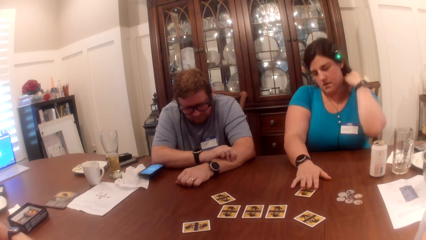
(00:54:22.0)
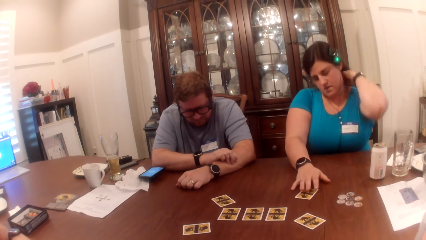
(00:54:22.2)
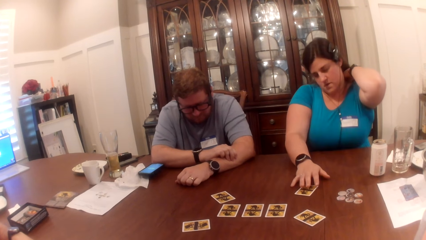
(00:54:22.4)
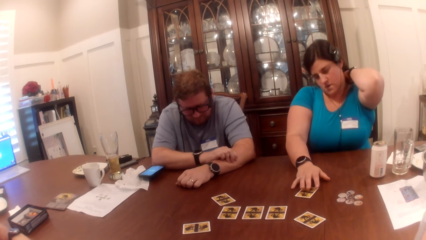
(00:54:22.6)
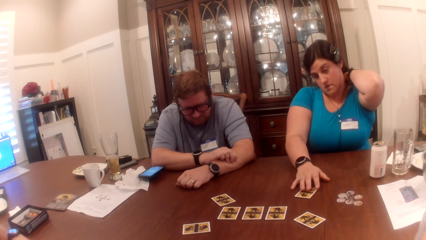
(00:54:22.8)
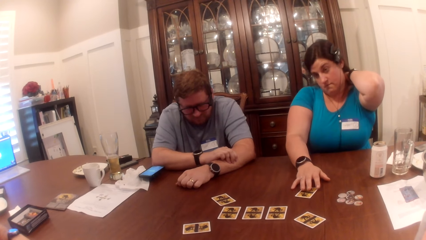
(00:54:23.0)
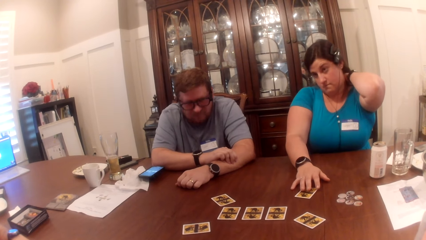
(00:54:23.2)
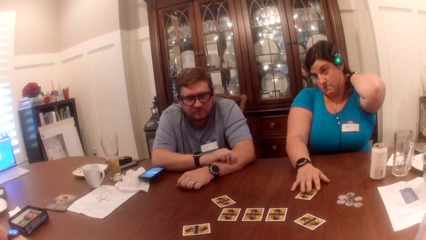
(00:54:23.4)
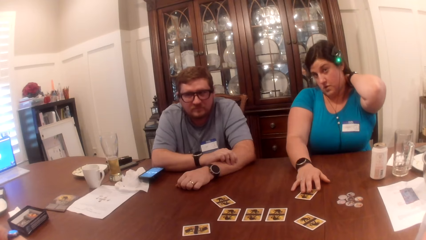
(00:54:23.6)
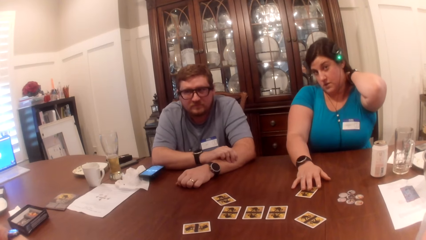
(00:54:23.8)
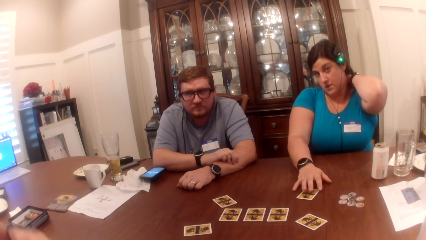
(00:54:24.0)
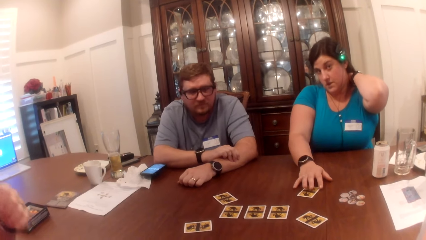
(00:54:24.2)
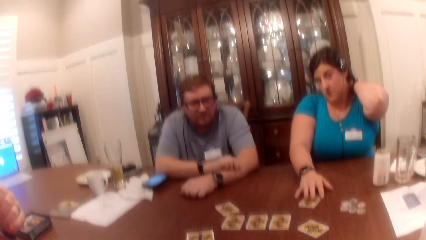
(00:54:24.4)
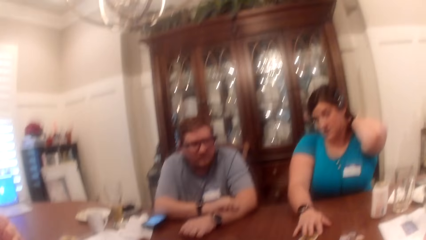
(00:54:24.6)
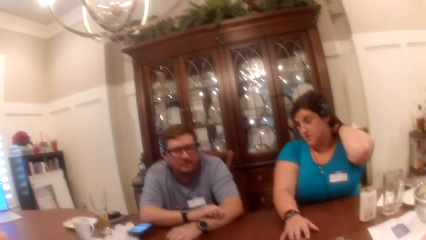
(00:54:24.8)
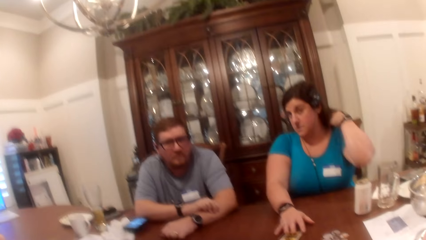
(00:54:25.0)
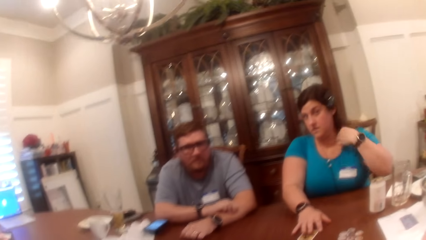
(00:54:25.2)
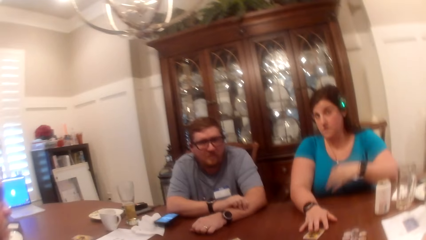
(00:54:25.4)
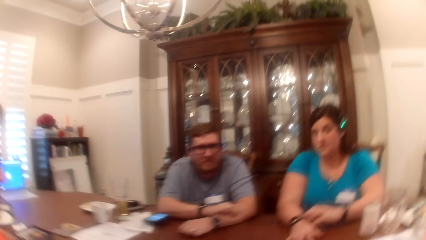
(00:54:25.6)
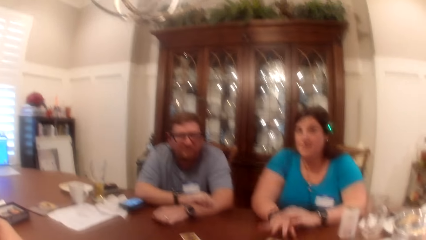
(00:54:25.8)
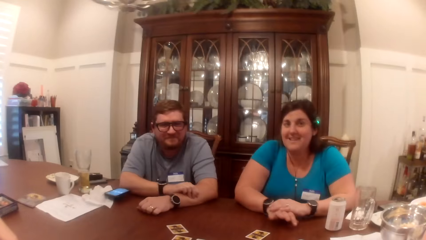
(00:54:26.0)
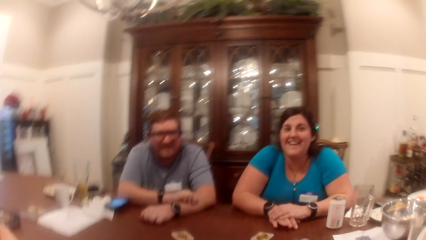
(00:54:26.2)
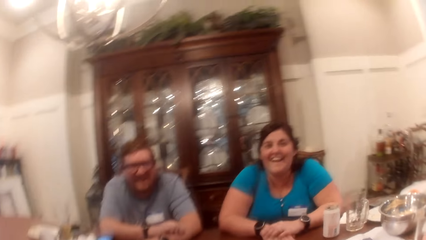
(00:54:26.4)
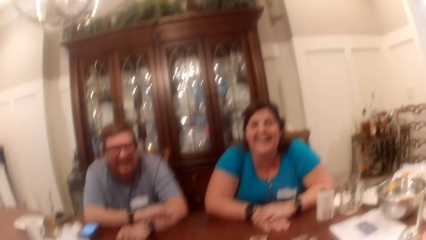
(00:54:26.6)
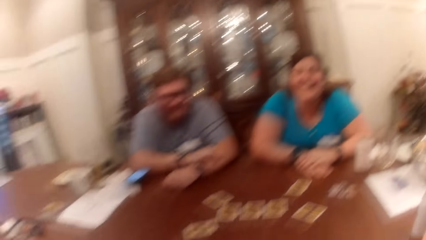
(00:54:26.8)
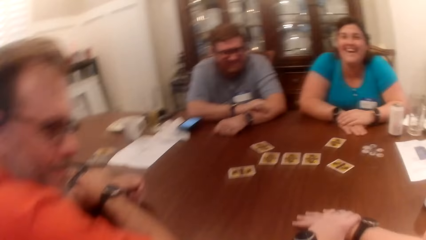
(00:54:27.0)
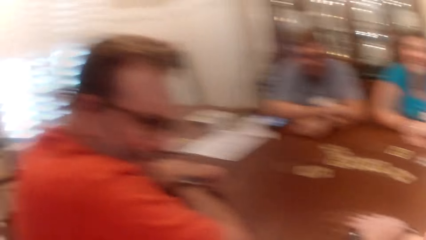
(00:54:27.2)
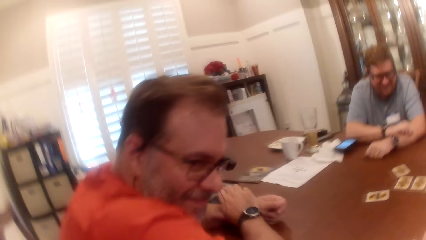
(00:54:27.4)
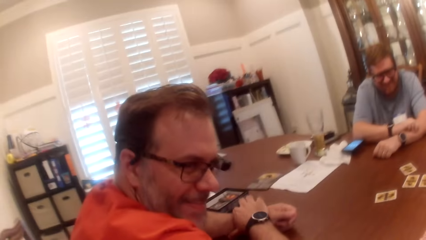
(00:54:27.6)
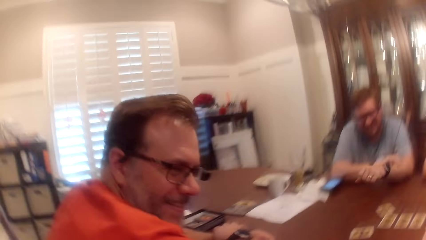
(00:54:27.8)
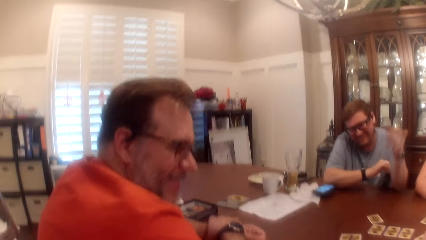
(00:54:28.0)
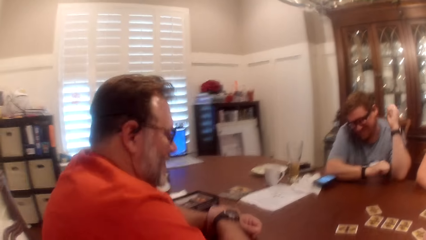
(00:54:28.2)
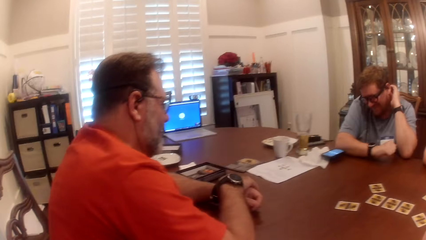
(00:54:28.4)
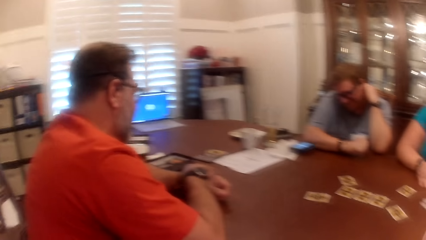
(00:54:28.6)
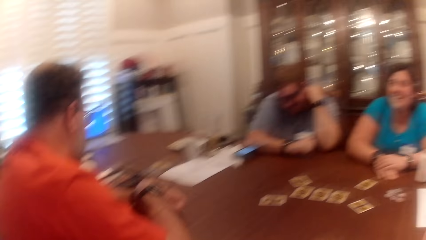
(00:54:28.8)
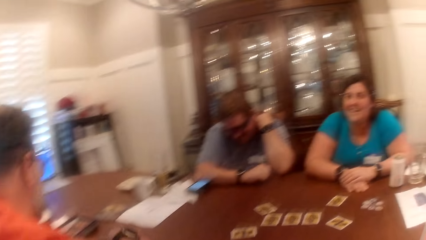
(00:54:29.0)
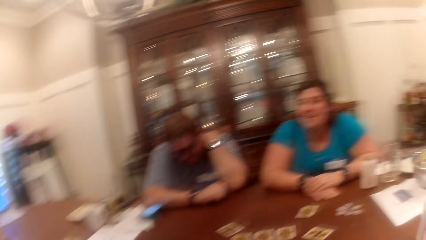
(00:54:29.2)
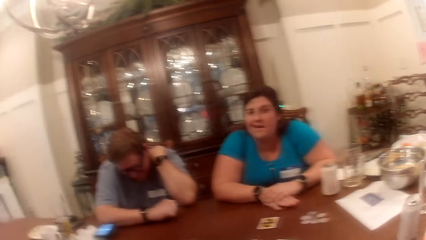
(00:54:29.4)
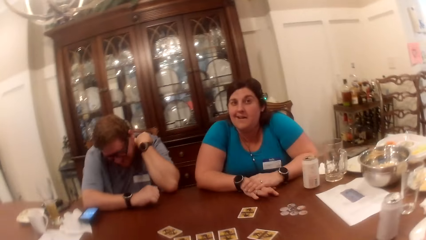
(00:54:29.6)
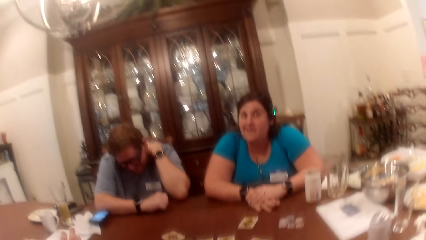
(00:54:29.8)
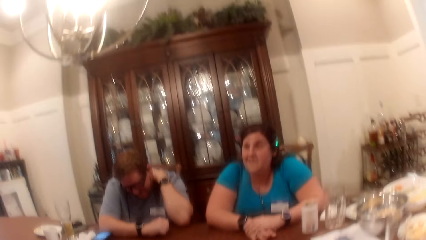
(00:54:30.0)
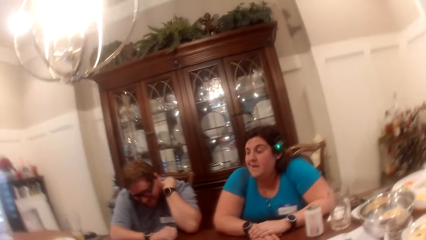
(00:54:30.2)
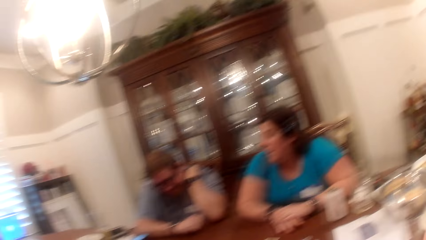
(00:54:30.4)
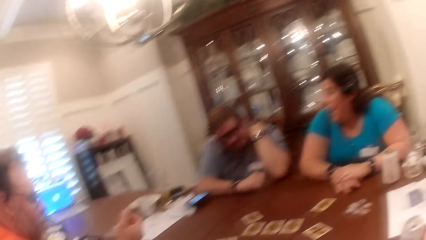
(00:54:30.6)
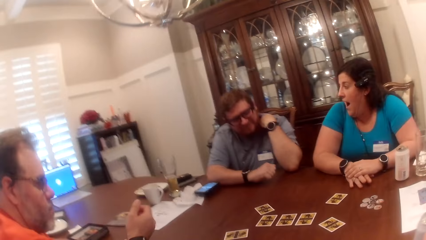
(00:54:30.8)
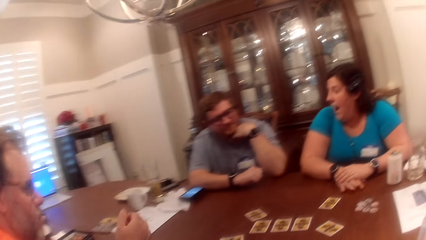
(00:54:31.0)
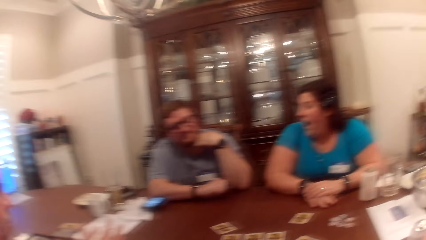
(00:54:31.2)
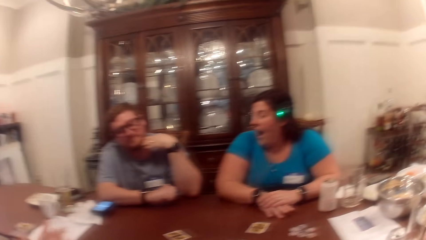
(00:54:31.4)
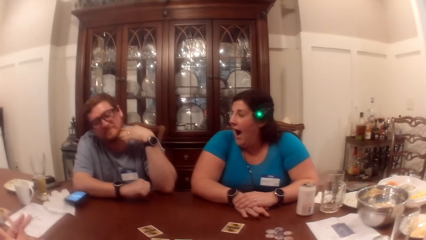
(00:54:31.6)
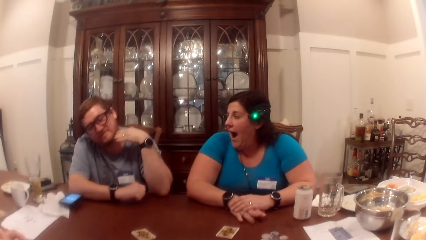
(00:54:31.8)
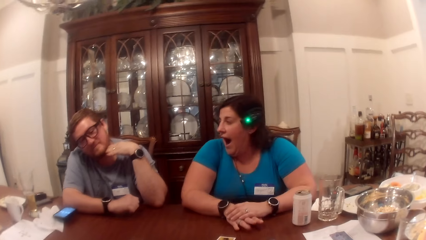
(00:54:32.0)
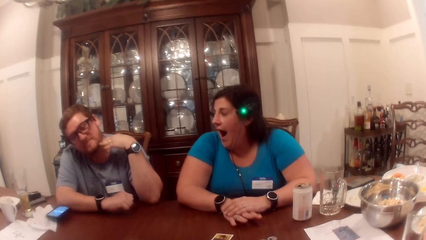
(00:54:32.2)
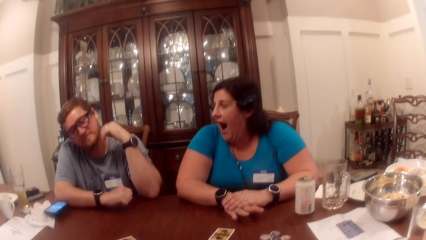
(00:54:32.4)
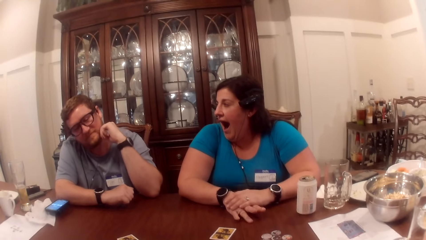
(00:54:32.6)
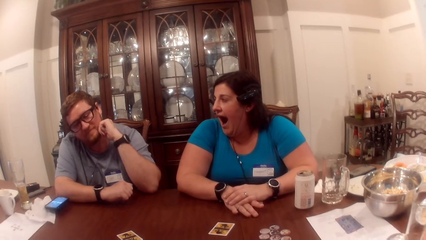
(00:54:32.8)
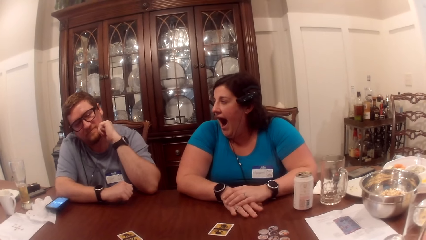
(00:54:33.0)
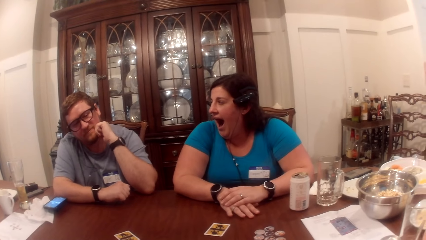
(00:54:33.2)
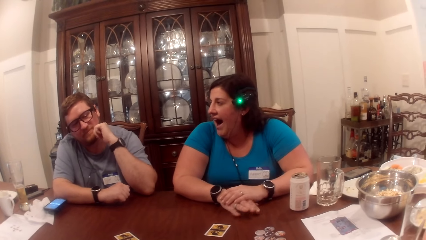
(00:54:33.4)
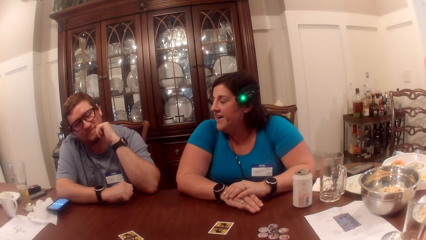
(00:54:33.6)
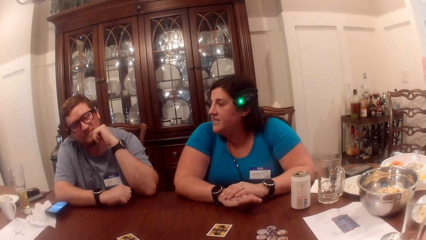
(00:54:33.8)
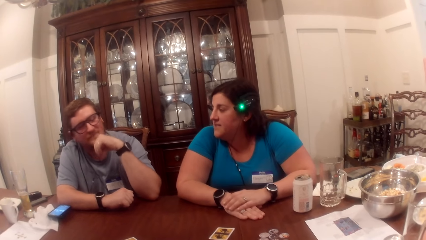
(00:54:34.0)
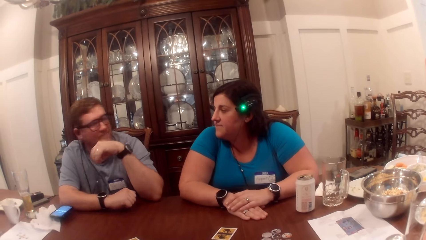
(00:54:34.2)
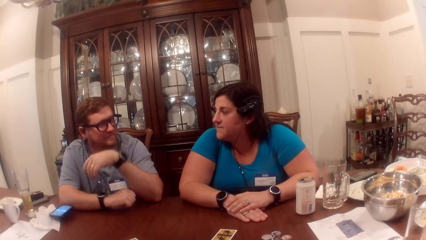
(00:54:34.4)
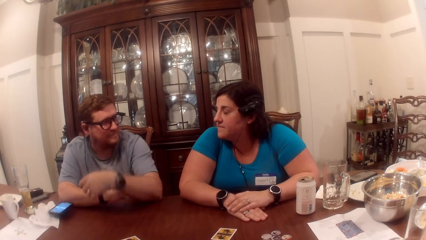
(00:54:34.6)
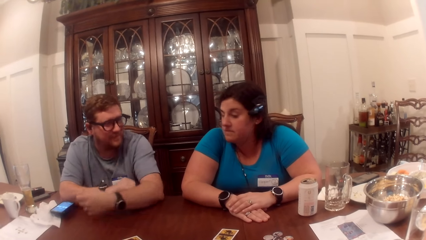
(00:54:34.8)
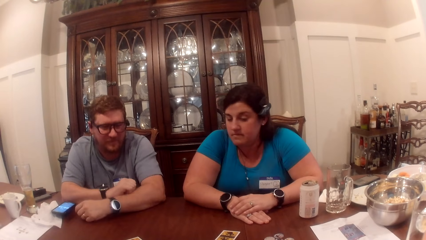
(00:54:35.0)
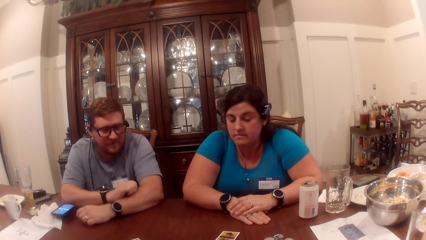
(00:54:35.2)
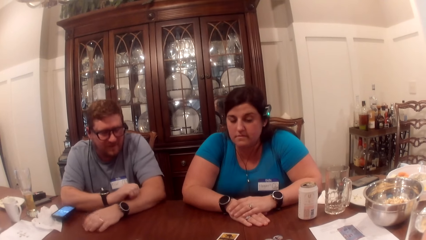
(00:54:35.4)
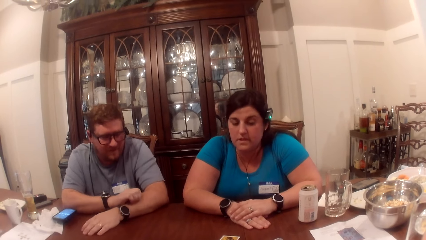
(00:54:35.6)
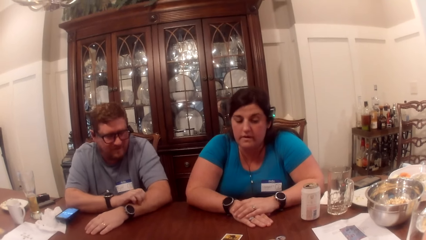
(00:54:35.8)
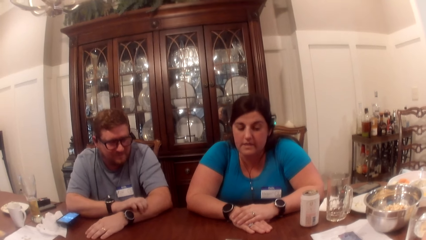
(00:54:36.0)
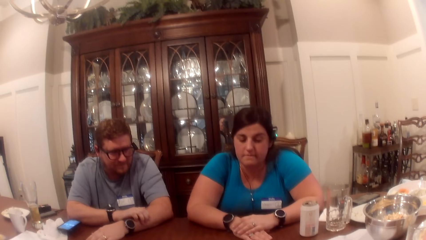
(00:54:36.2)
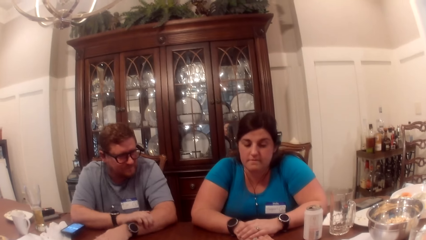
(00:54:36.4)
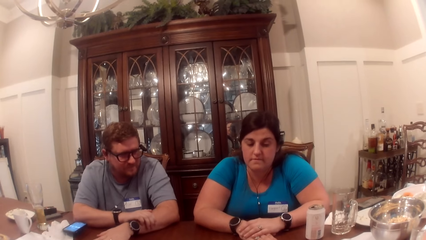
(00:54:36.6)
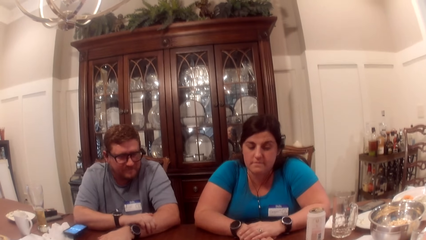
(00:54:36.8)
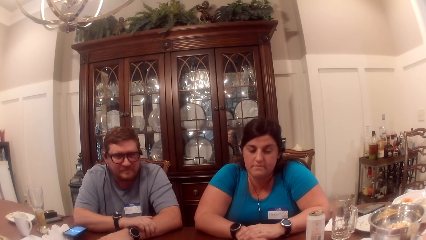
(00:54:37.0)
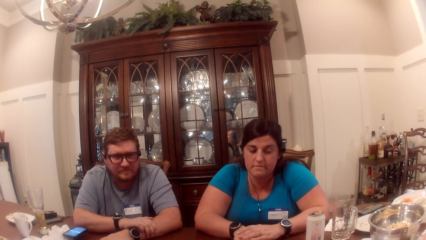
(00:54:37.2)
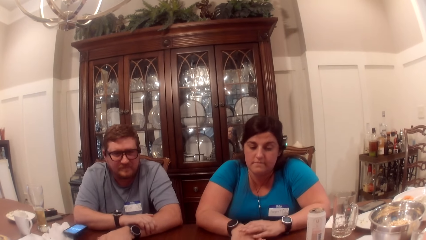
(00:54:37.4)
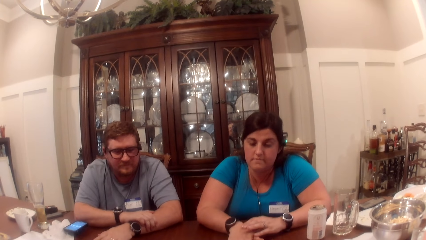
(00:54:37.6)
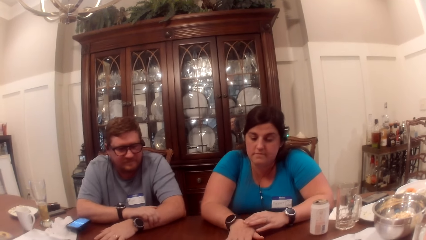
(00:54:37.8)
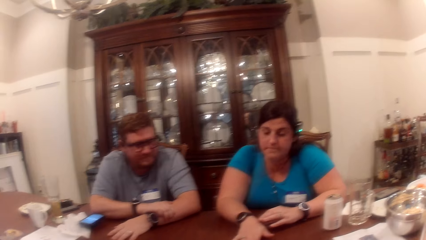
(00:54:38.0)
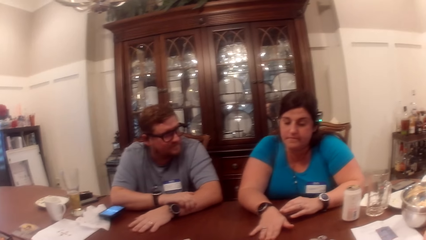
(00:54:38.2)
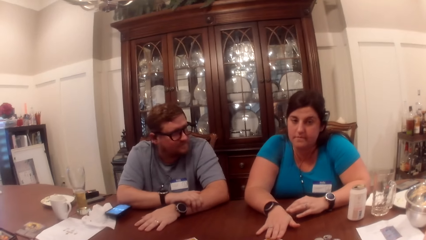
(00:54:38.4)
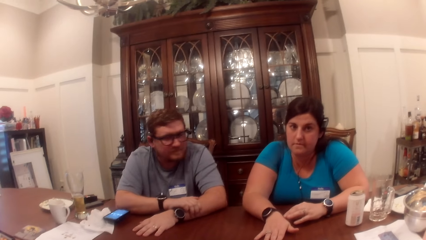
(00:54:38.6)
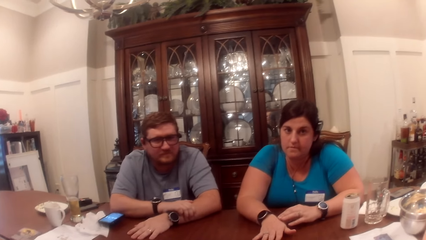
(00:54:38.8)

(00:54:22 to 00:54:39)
The woman adjusts her dress with her left hand. The man rubs his face with his left hand. The camera wearer interacts with another man, the woman and the first man. The other man rubs his neck with his left hand. The woman taps the table with her right hand. The other man places his left hand on the table.
